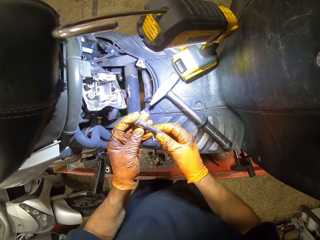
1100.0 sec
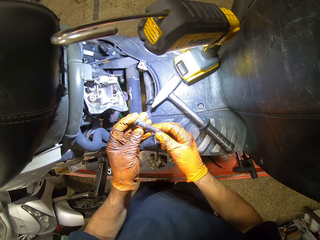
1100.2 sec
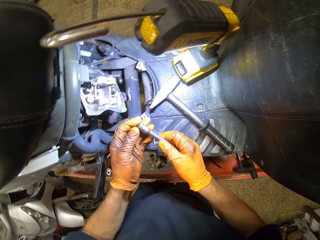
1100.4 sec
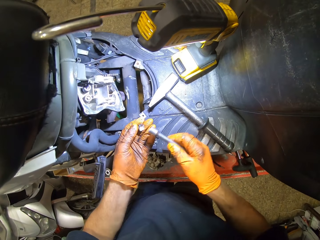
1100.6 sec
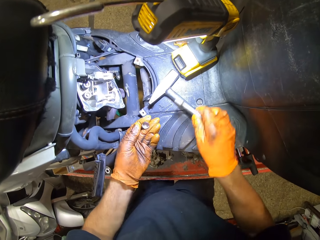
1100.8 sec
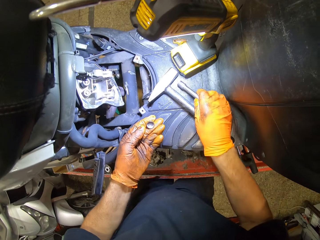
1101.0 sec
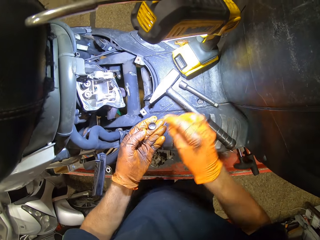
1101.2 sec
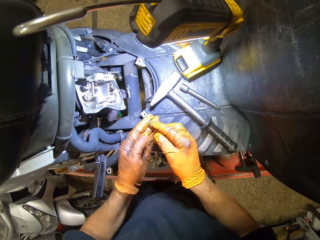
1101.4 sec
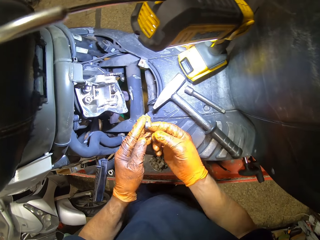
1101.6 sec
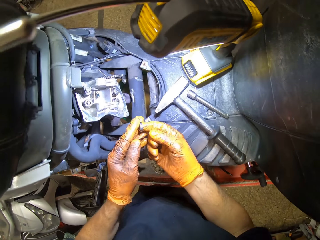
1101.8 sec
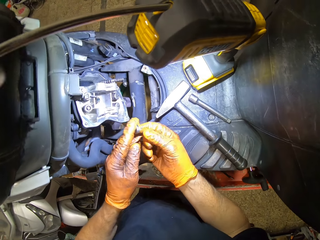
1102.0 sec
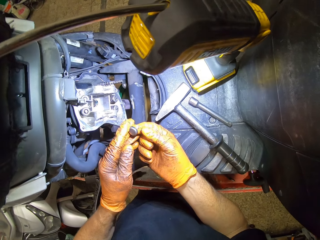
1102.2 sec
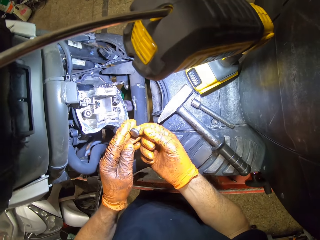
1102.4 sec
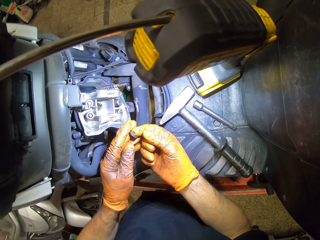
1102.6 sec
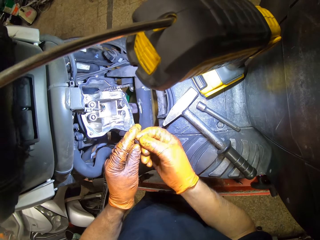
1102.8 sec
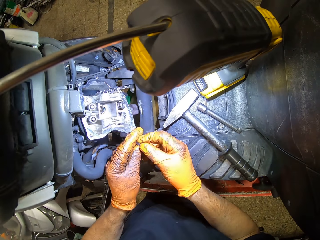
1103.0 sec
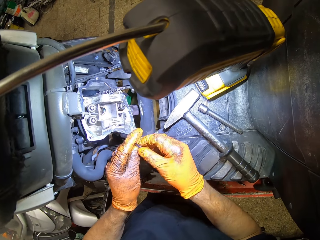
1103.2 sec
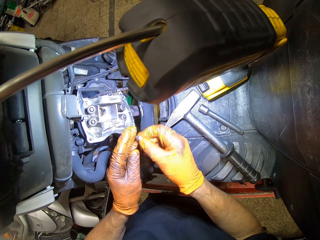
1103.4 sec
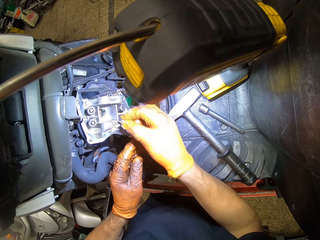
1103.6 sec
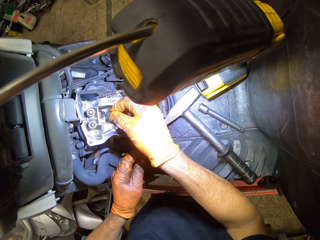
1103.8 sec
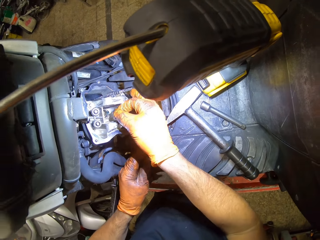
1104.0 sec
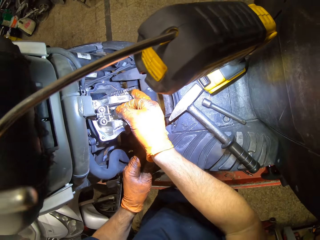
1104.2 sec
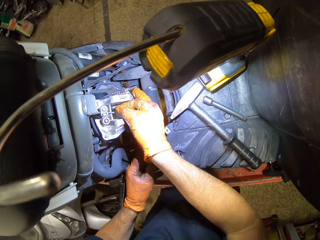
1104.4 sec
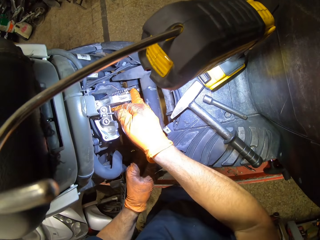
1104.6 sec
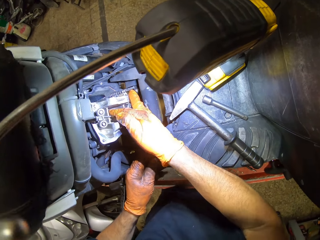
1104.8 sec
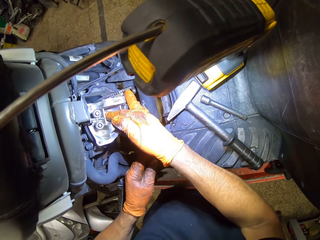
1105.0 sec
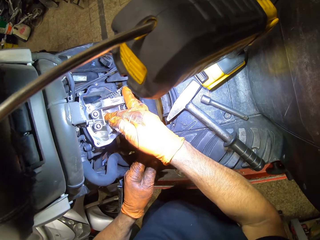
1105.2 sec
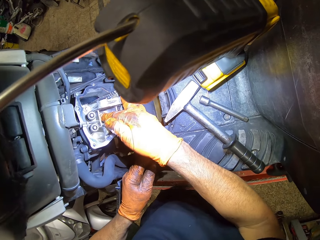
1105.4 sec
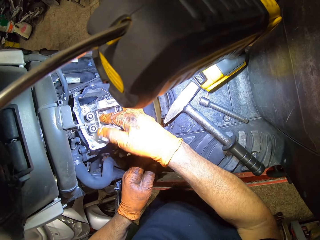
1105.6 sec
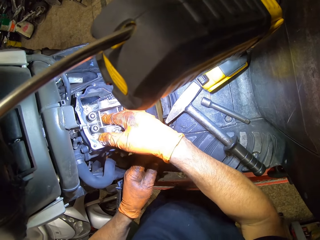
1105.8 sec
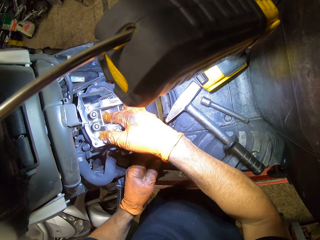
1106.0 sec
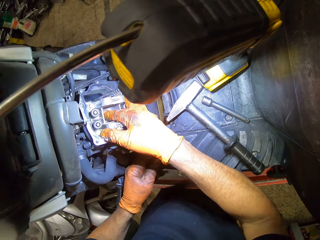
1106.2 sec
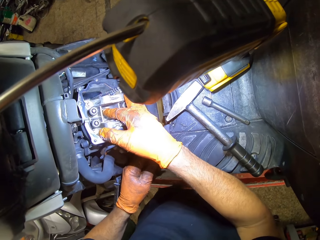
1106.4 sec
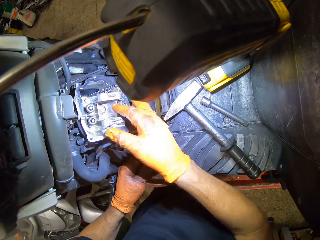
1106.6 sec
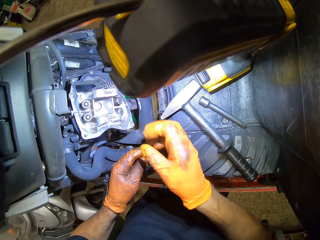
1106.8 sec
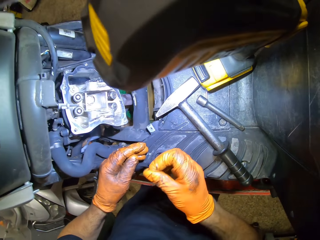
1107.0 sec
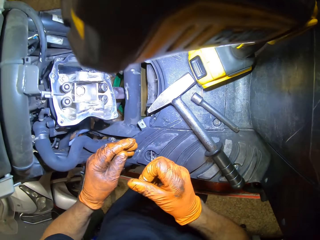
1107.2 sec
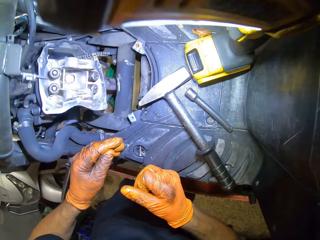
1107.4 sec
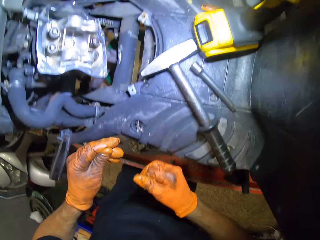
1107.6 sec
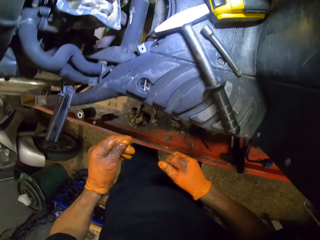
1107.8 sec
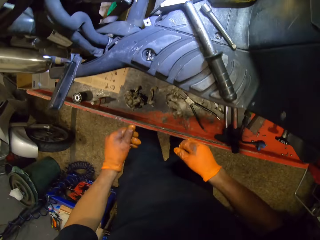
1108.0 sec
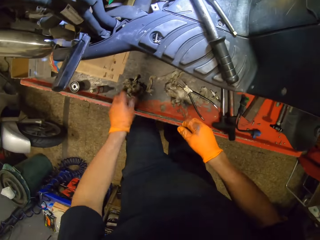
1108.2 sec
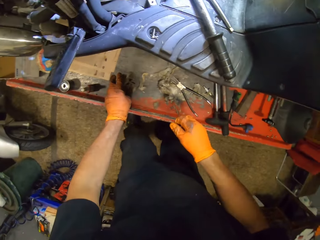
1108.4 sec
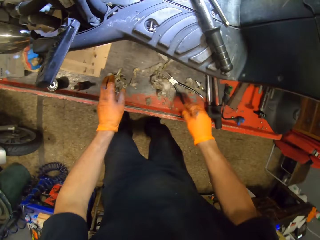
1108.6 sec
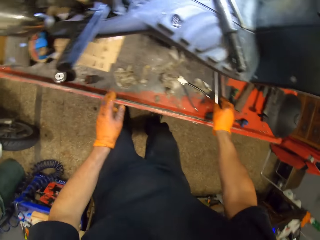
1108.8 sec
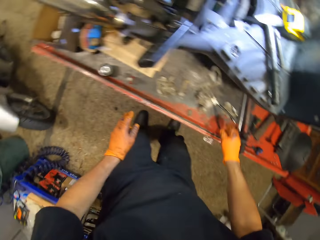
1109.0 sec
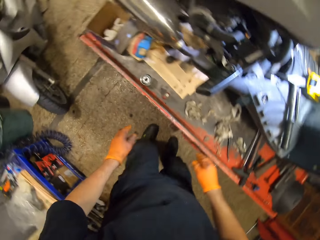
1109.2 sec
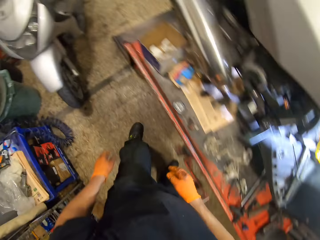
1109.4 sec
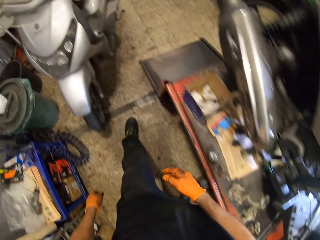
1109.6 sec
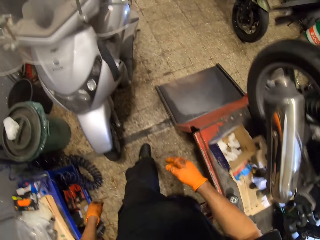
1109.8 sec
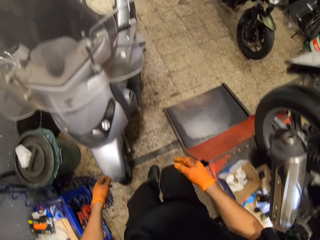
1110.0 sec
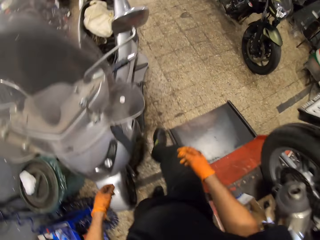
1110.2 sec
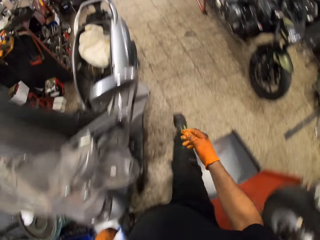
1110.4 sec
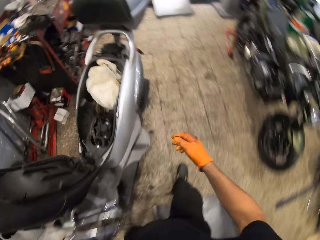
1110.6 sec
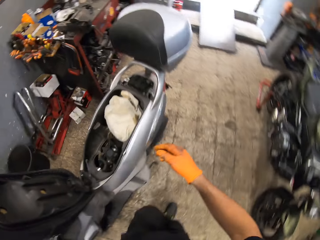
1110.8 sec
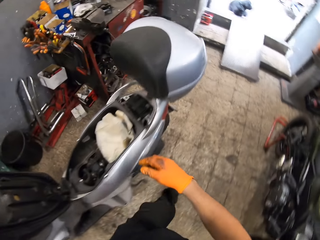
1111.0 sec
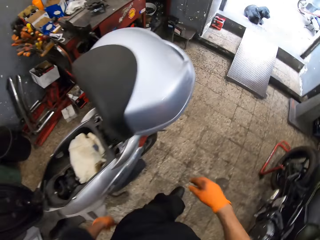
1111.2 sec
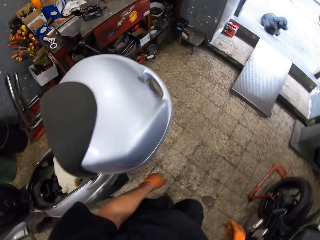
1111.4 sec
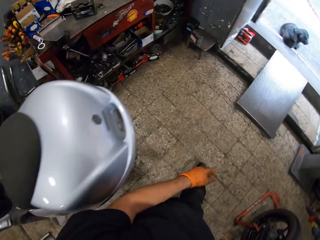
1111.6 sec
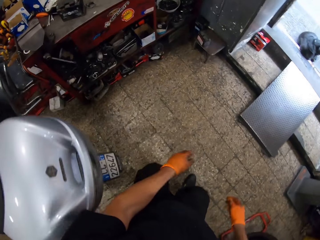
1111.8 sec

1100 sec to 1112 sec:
The camera wearer fixes something on the wrench or spanner. He carries the lid in his gloved left hand and drops the spanner in his gloved right hand on the motorcycle. He holds the lid with both gloved hands. He fixes something on the finger. He holds the lid with his gloved right hand. He fixes something in the engine. He puts the lid into the motorcycle engine with his gloved right hand. He walks around the room.

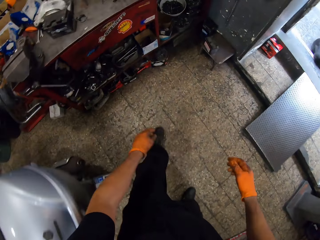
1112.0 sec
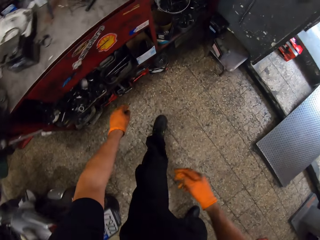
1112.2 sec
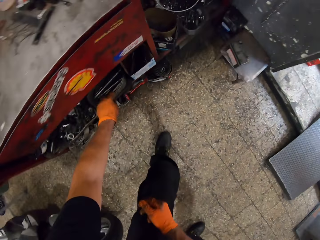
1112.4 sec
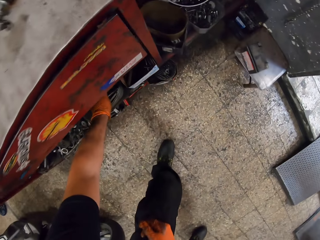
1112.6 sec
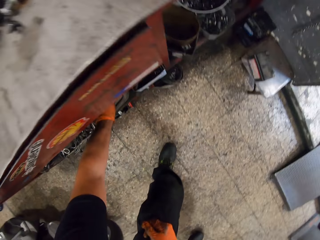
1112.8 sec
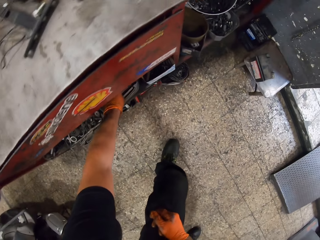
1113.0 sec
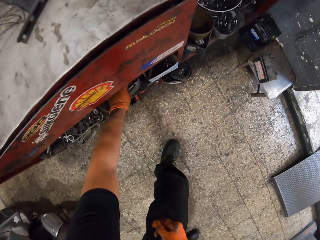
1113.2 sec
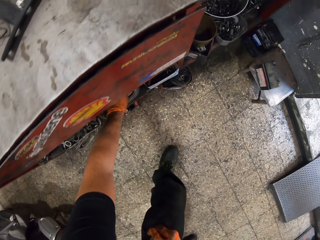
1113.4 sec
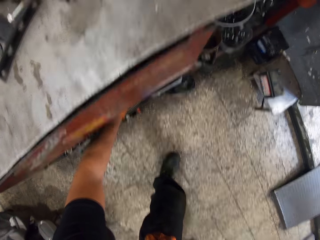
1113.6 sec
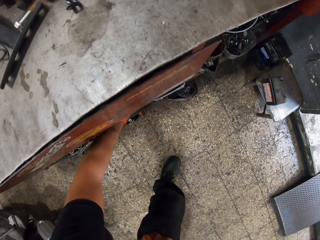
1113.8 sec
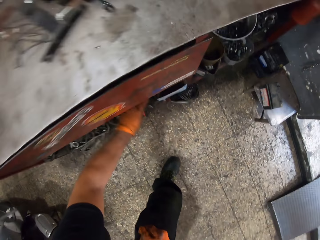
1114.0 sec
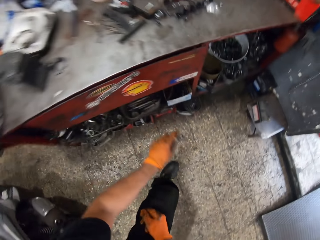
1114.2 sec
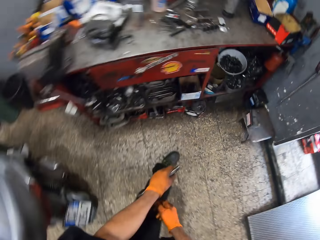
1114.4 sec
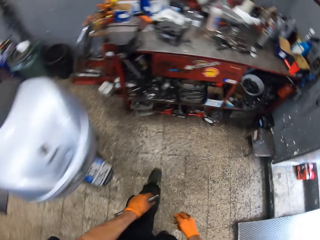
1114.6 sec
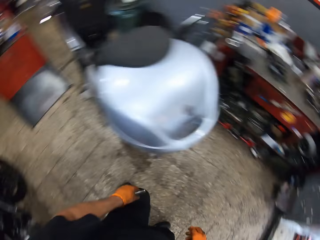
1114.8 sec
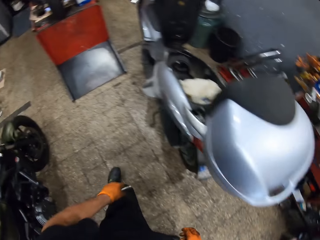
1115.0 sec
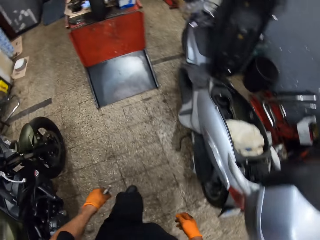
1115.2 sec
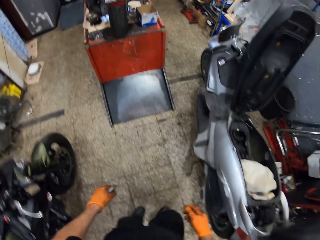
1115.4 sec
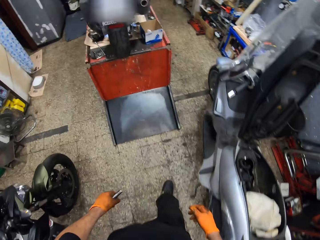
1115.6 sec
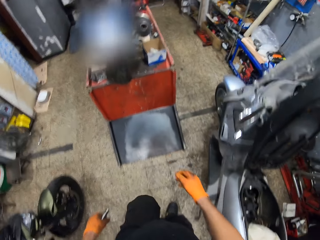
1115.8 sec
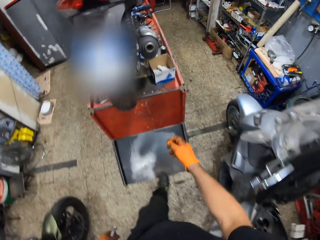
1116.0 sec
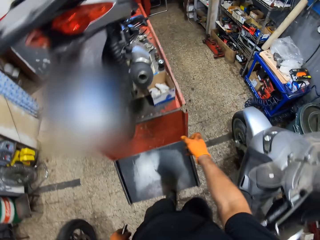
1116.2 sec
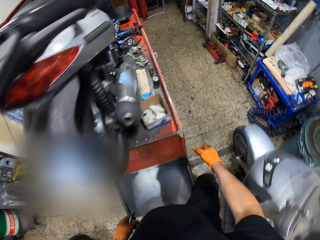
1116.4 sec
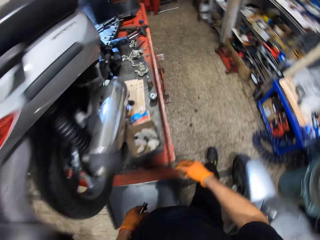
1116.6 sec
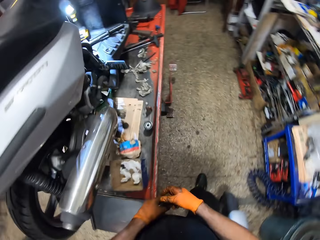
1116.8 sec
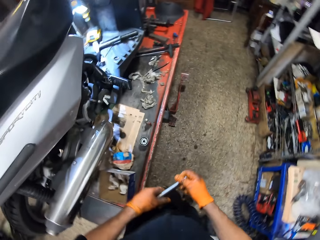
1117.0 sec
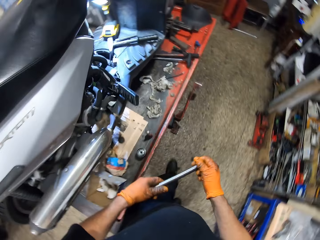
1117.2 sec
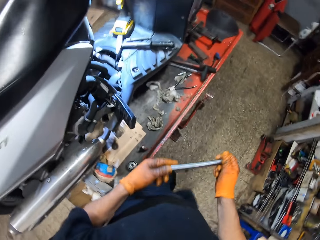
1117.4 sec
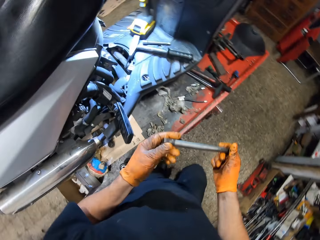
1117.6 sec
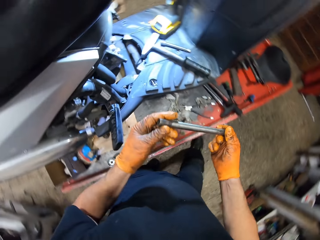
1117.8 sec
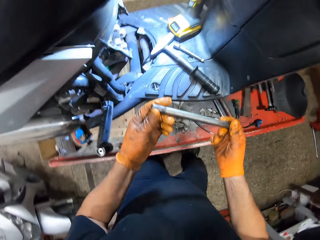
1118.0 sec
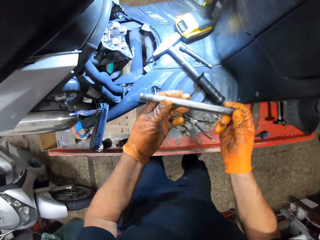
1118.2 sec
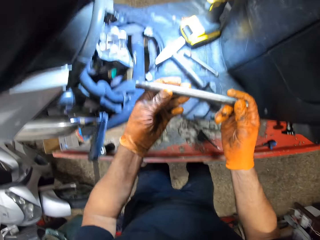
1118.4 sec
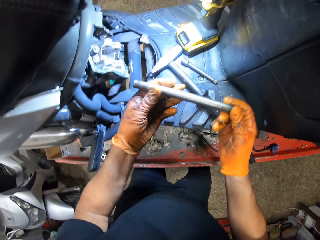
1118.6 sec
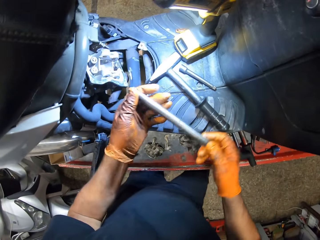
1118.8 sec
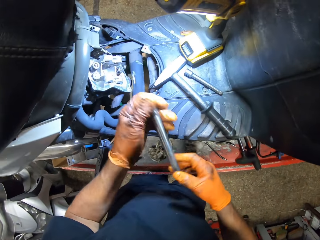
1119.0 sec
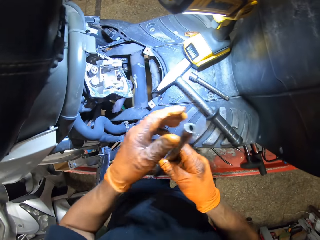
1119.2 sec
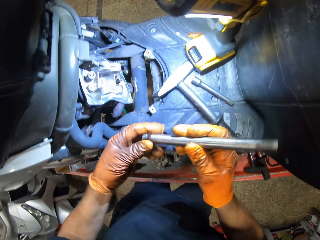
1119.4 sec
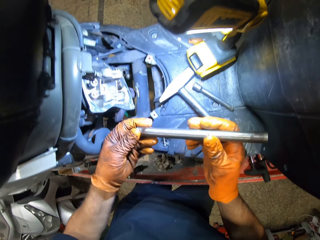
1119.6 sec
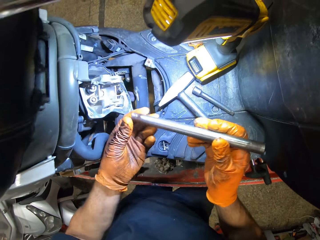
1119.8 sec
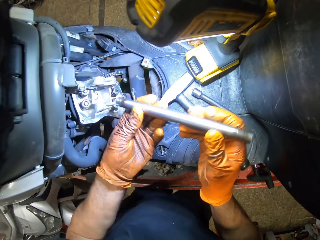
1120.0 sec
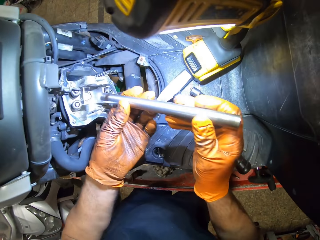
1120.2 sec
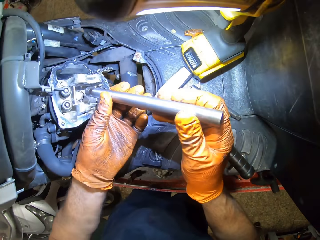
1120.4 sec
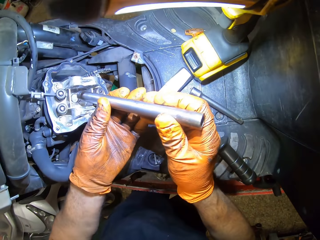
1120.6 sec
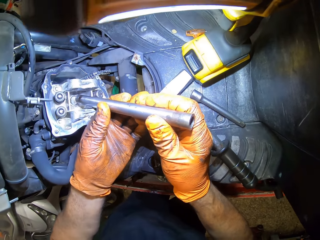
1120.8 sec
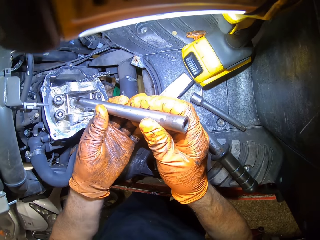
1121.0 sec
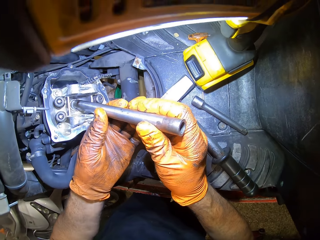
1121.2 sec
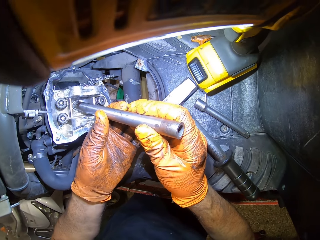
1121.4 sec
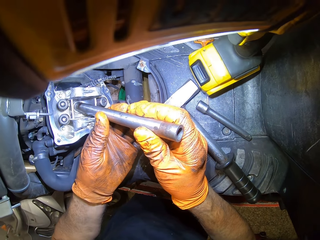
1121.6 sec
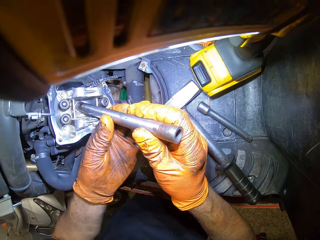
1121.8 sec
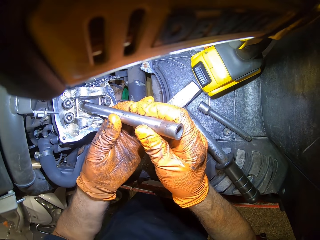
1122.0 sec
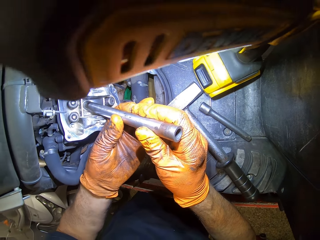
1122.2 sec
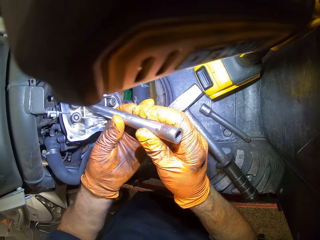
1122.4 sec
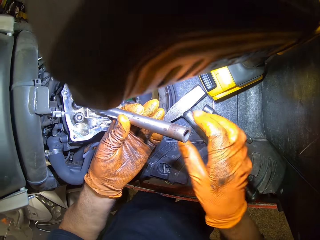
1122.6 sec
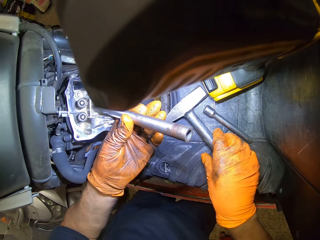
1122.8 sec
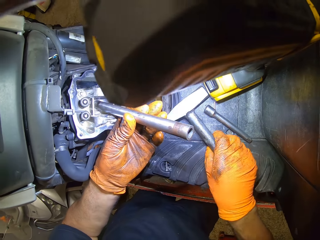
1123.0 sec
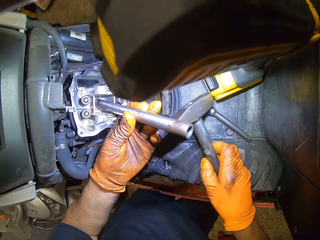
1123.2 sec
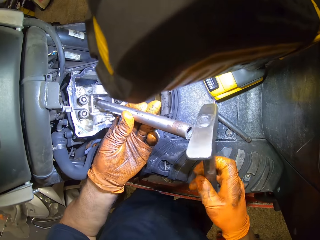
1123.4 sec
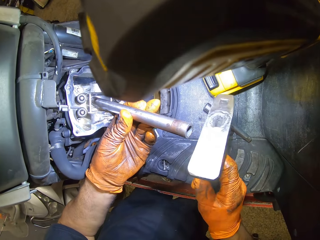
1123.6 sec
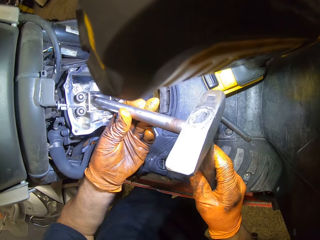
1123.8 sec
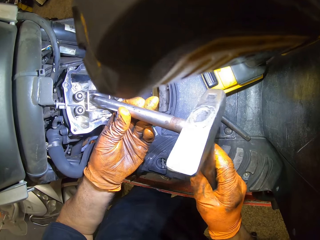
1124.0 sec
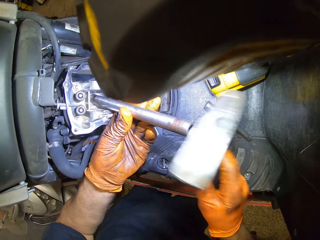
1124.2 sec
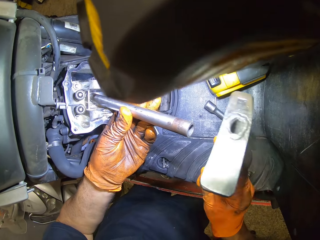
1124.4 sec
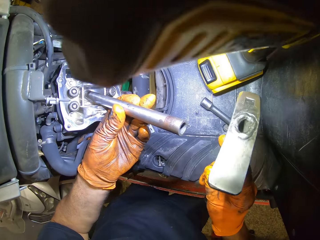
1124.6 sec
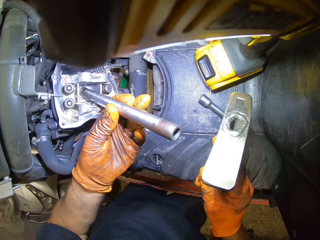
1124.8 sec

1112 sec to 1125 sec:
The camera wearer picks up a spanner or wrench from a tool box with his gloved left hand. He walks around the room. He holds the spanner in both gloved hands. He stares at the wrench. He pushes something with the wrench. He places the spanner in a hole in the motorcycle engine with both gloved hands. He picks up the hammer with his gloved right hand. He holds the spanner in the hole in the motorcycle engine with his left gloved hand. He hammers the spanner in the motorcycle engine with both gloved hands.
